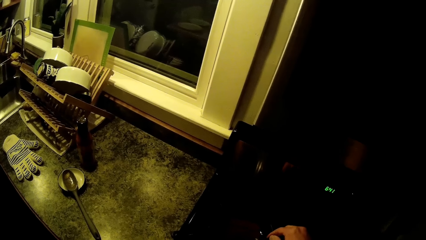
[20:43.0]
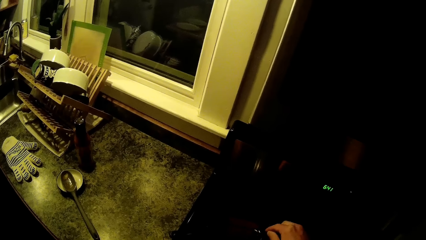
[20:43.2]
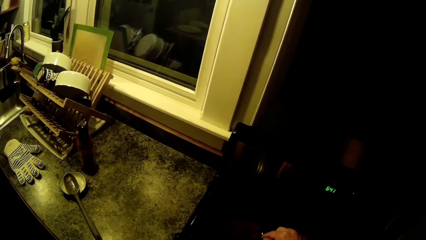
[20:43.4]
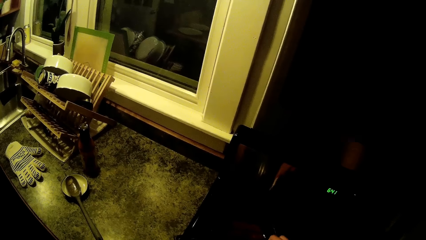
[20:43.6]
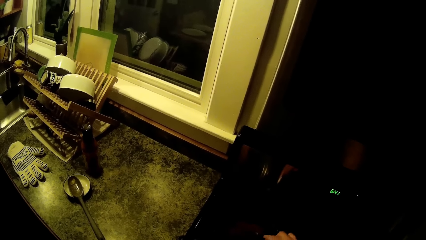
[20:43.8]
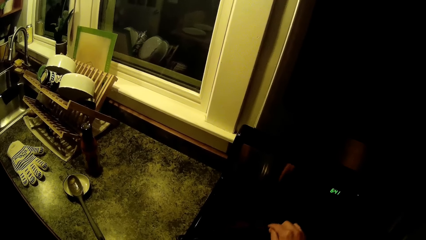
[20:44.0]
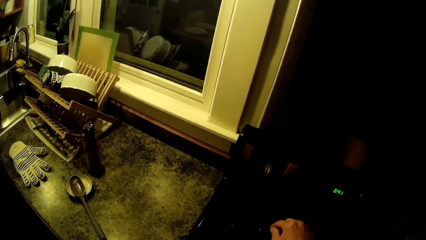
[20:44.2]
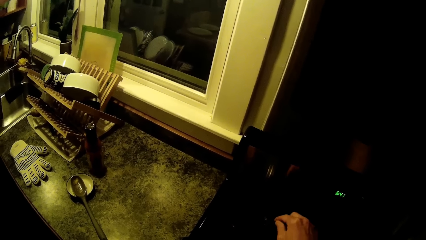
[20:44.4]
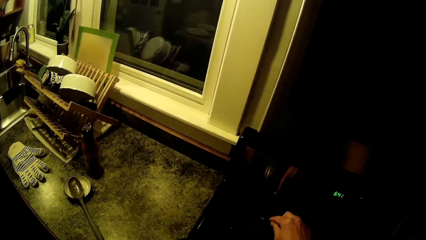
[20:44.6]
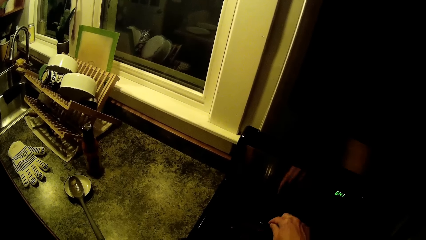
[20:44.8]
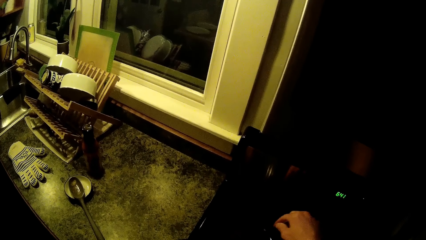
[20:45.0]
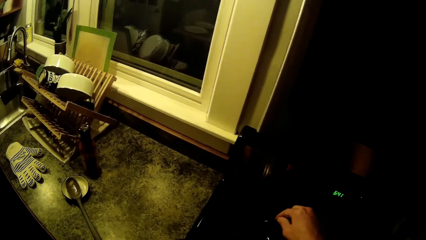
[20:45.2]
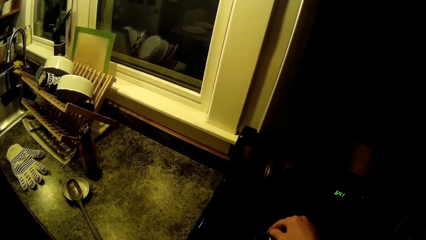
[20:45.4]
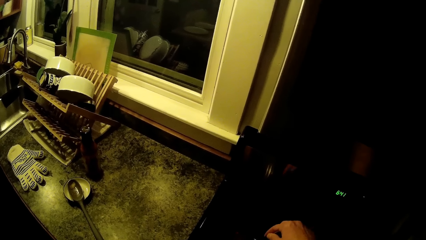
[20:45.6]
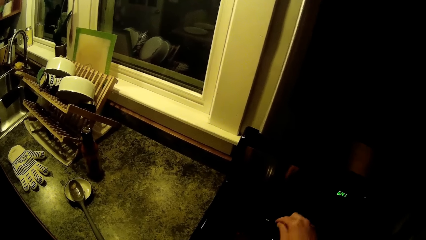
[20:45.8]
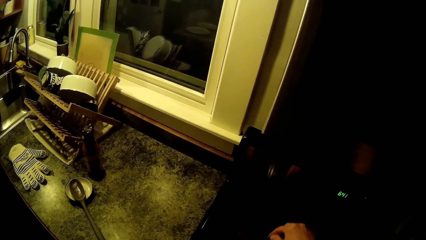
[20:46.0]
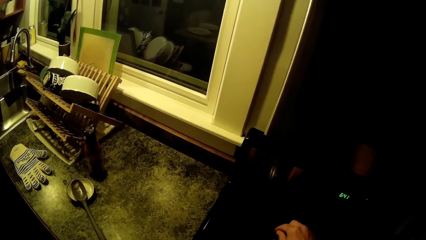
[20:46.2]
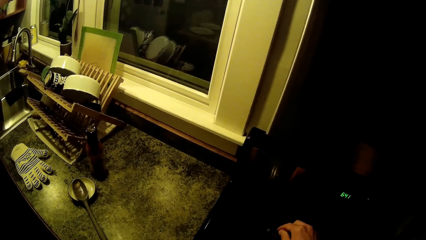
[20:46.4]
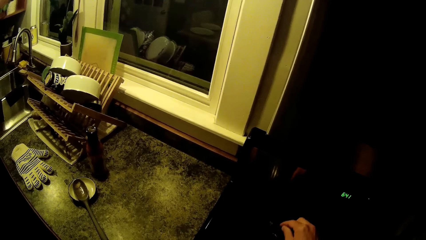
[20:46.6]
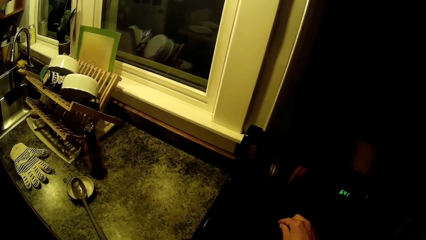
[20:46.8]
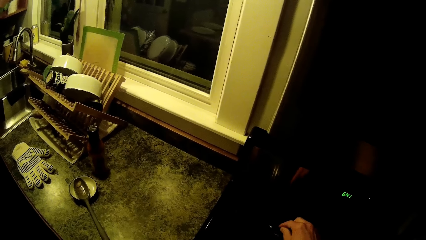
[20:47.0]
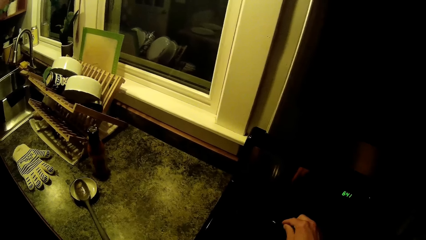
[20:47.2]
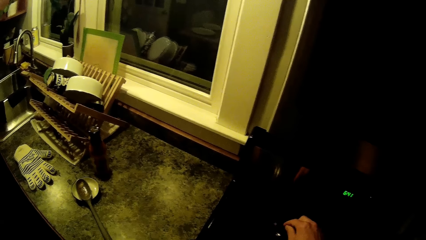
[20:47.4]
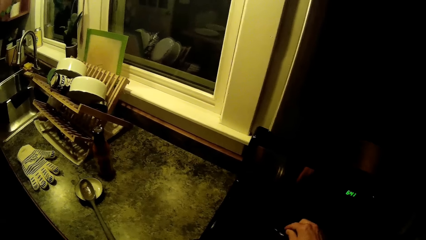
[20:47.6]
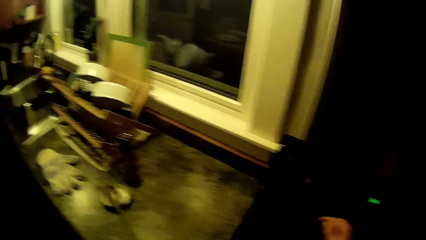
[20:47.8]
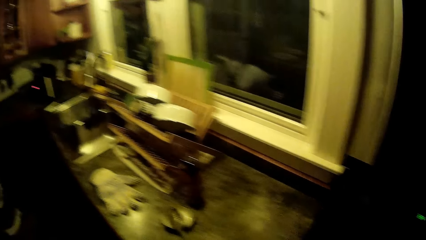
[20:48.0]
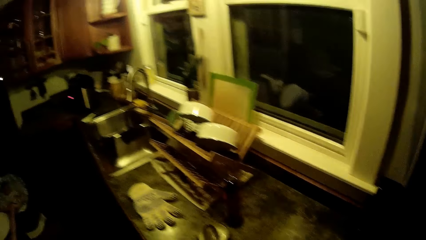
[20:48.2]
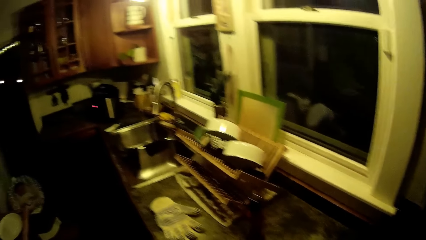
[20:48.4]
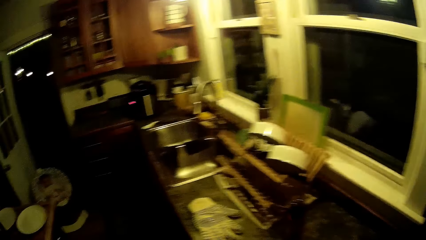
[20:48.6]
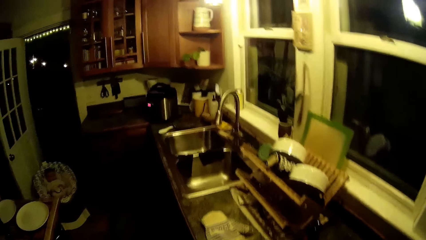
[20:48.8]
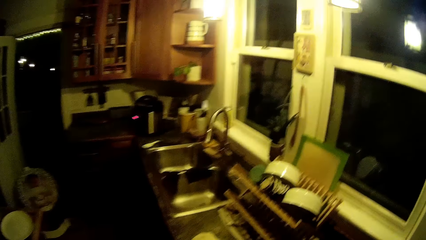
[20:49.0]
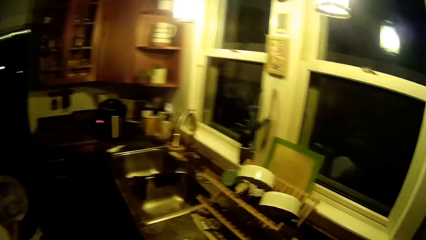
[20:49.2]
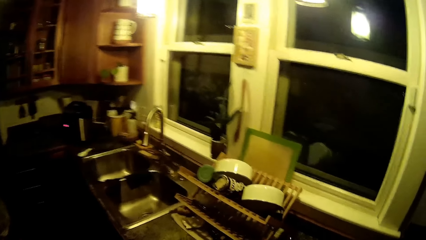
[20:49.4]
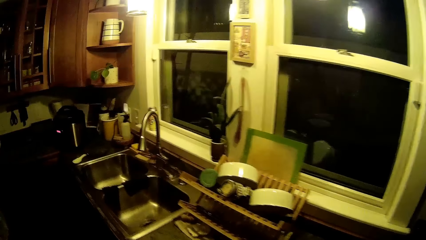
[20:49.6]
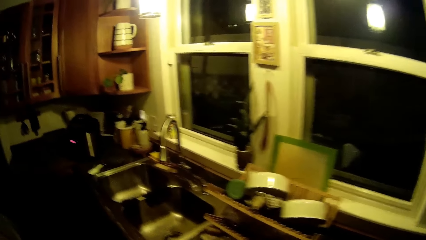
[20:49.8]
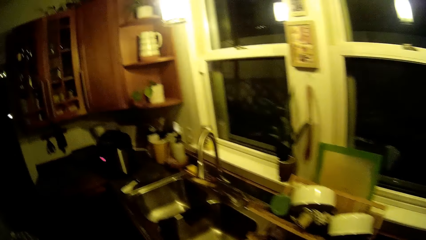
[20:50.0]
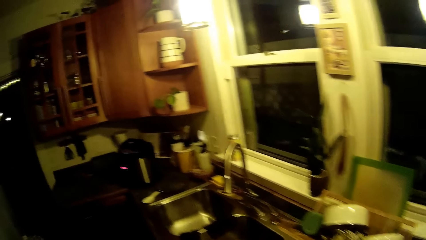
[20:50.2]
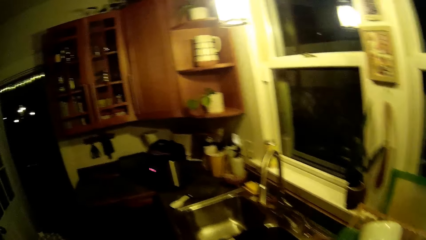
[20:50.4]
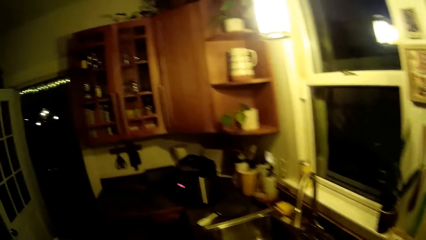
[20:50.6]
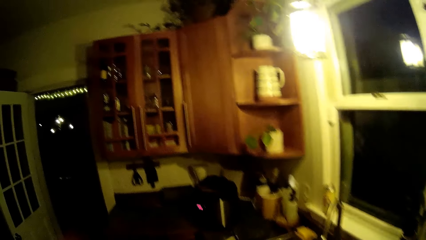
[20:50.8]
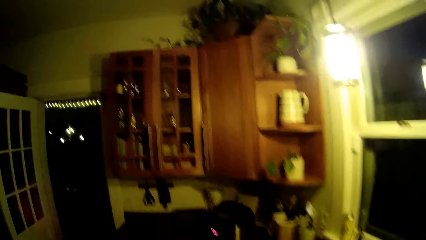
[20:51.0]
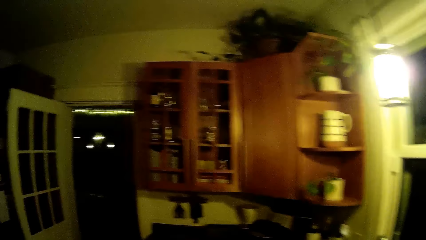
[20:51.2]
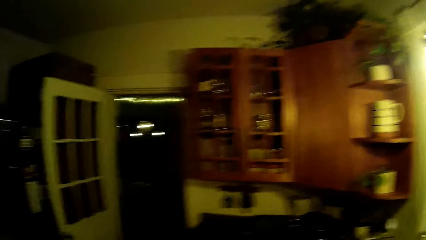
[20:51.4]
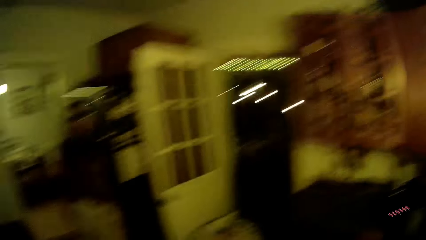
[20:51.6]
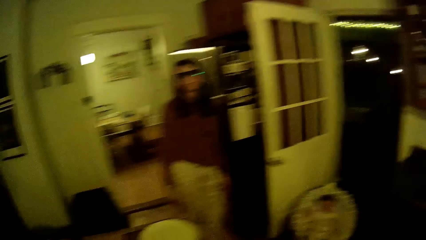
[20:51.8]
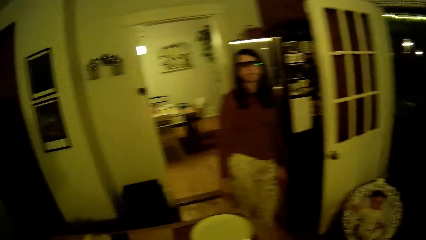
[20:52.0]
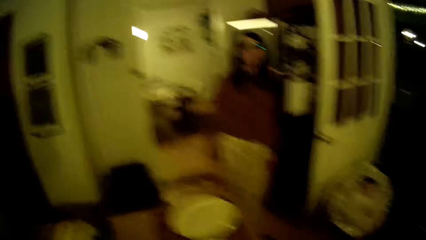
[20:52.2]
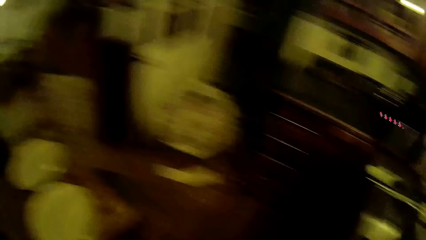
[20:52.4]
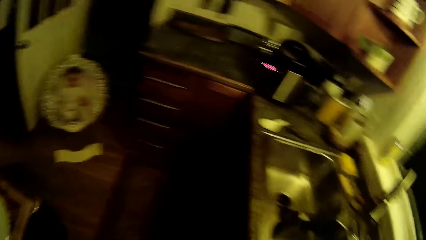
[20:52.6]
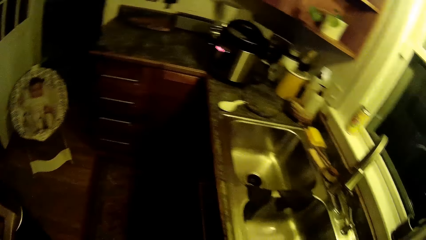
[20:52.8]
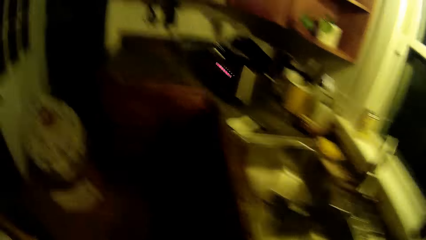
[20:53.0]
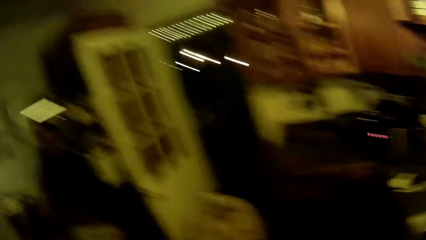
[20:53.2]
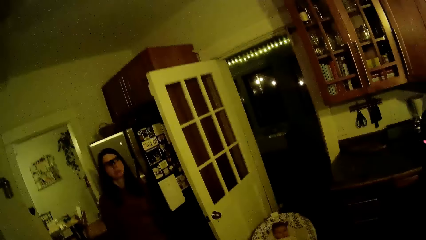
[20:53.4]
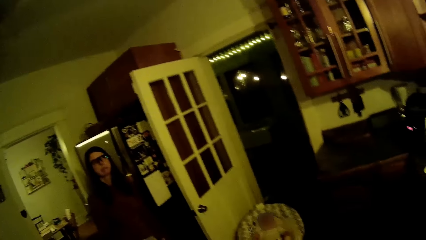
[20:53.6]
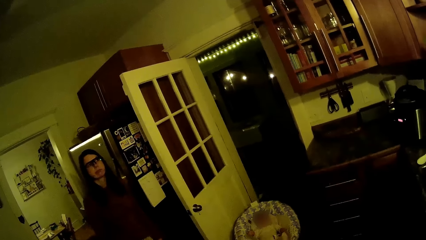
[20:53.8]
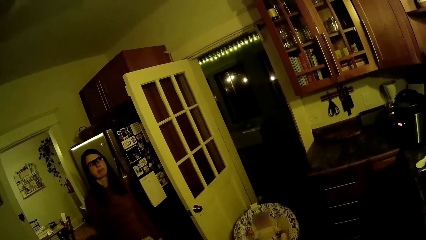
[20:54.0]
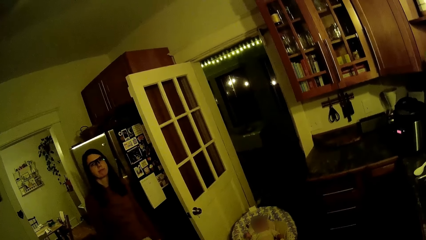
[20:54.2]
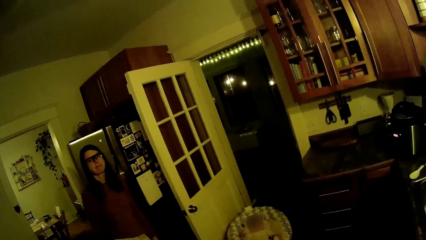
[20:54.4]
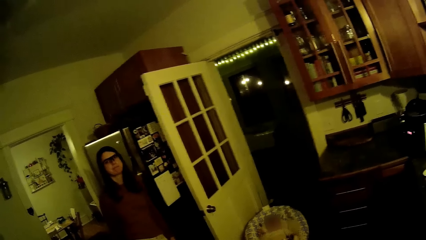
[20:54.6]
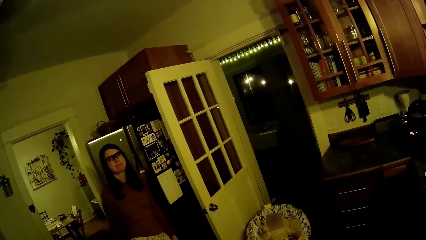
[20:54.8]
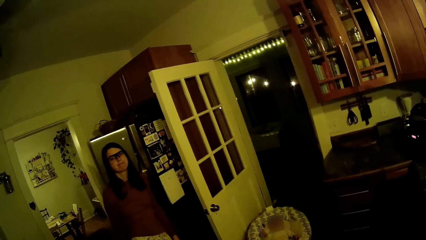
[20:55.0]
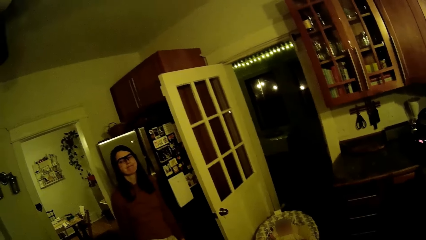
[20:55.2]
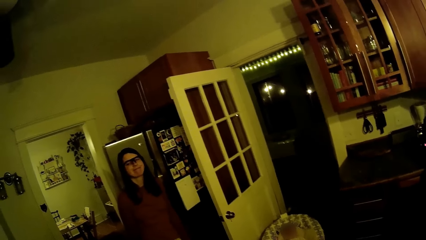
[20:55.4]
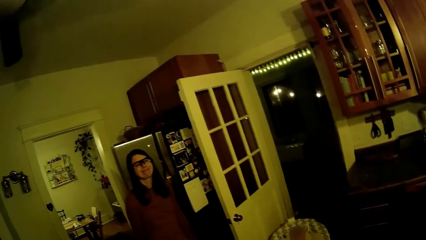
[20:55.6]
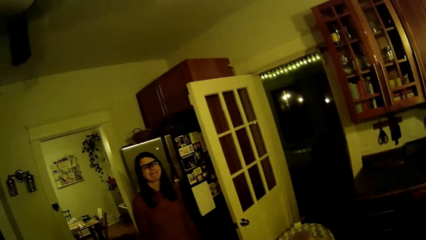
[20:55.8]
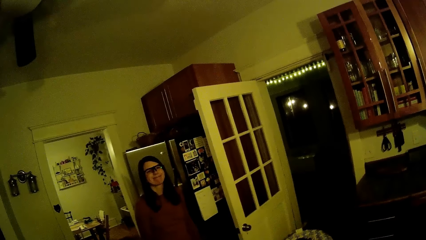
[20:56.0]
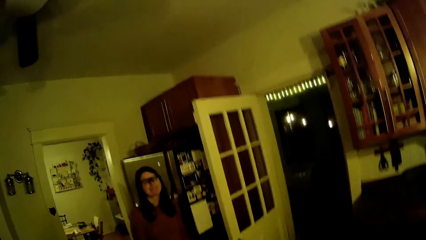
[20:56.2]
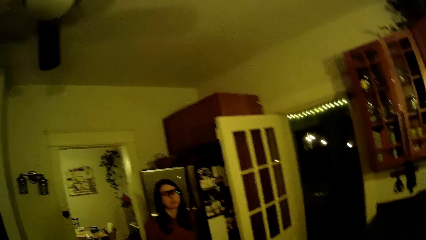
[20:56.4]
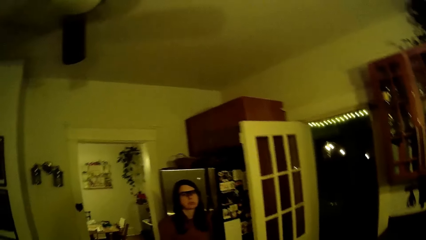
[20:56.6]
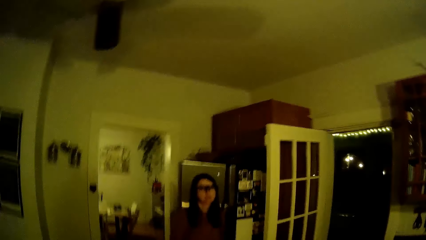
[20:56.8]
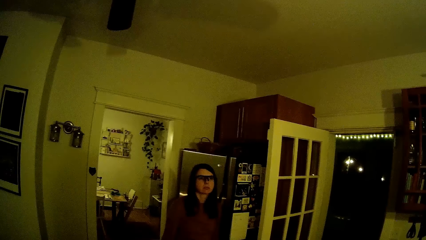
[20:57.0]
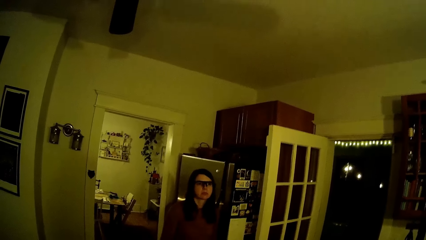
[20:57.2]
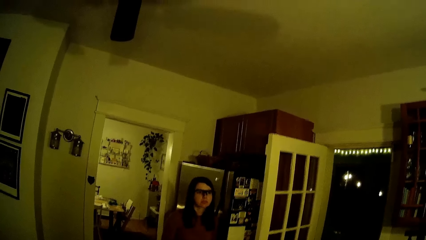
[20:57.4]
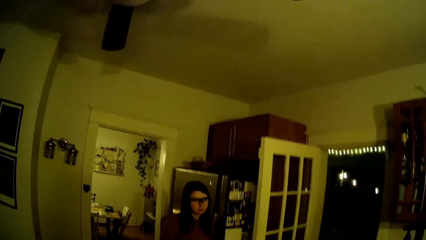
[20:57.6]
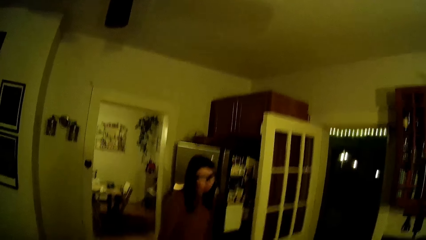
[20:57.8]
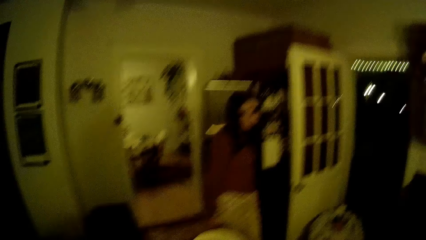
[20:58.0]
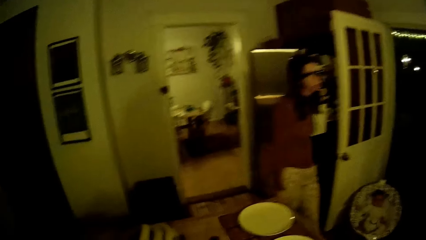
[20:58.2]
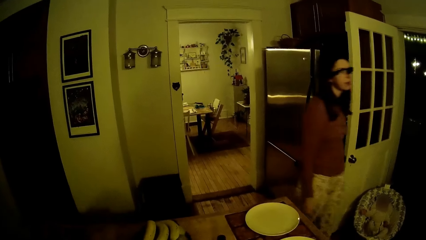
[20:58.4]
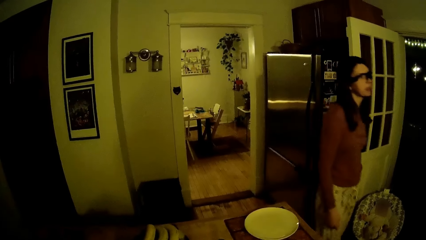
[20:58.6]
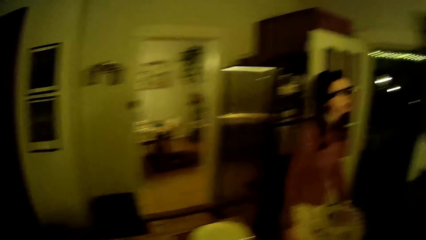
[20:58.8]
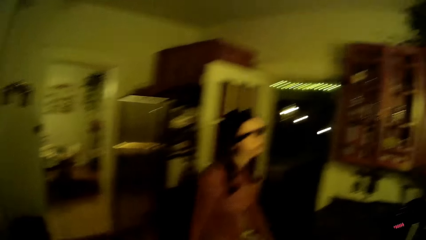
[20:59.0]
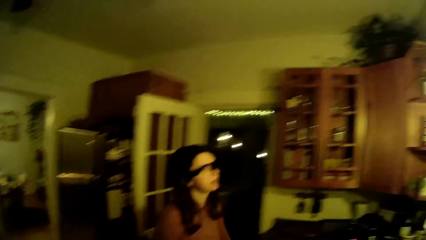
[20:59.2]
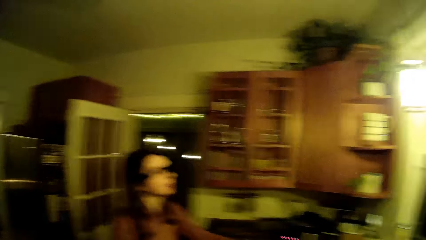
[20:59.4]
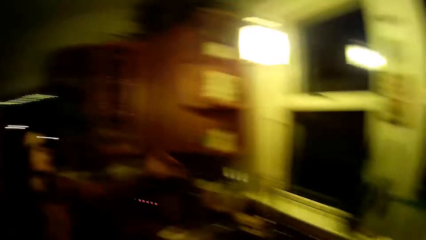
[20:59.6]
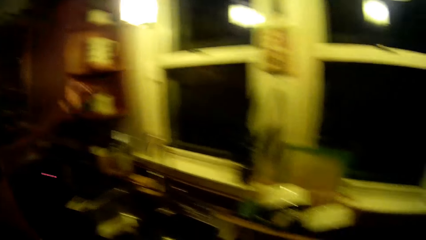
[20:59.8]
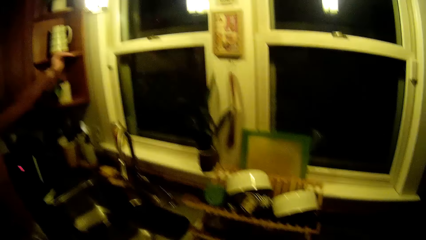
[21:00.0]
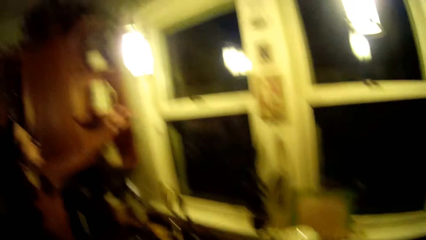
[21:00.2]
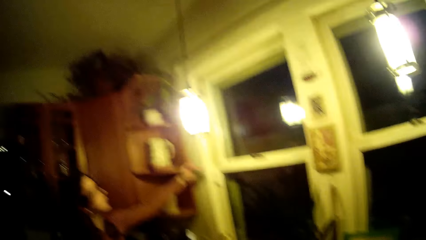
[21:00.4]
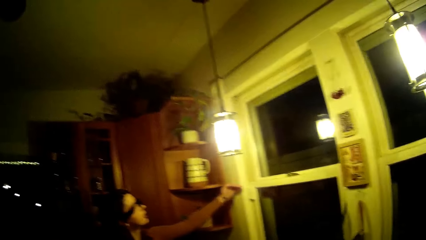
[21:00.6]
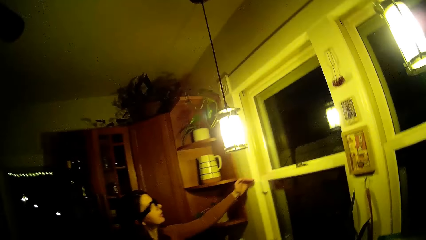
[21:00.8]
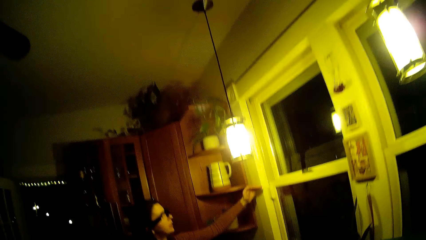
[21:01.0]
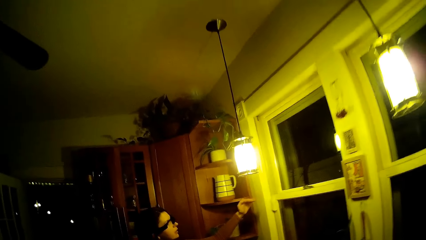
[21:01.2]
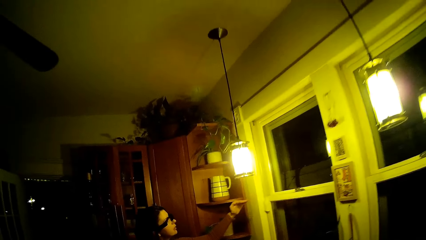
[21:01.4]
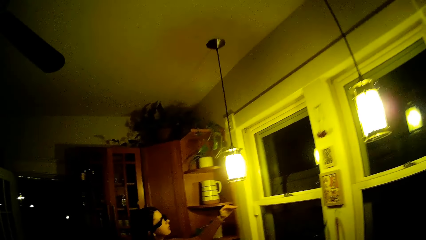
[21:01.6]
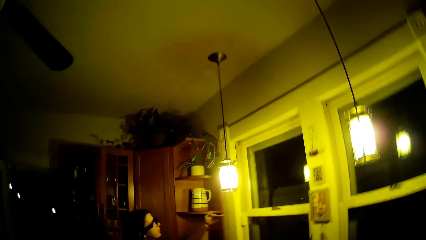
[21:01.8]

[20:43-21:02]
The camera wearer stirs the food in the pot with his right hand. He walks in the kitchen. A person plays on the baby rocker. The camera wearer looks around in the kitchen. Another person smiles to the camera wearer. The other person walks in the kitchen. The other person measures a window using a hand.
